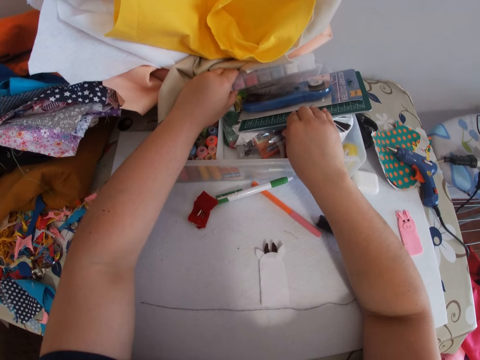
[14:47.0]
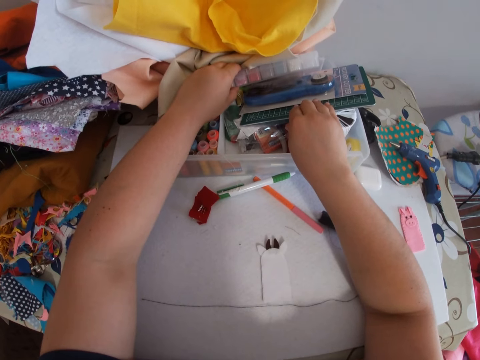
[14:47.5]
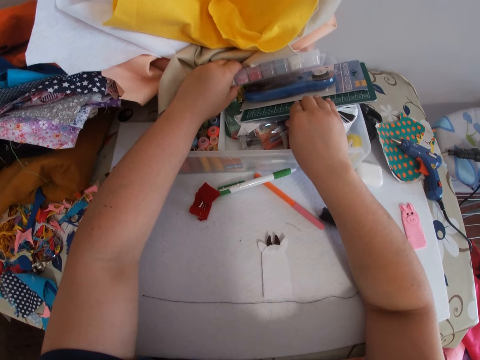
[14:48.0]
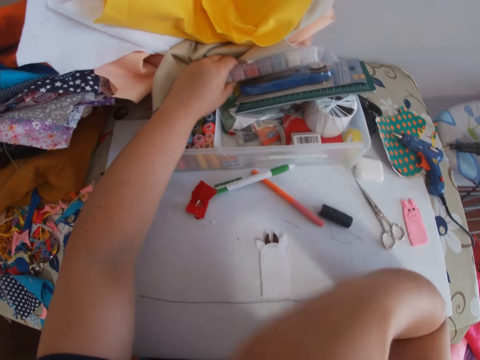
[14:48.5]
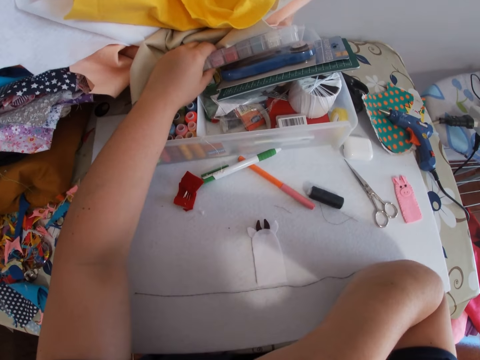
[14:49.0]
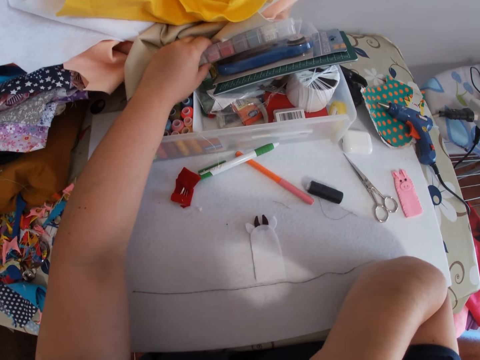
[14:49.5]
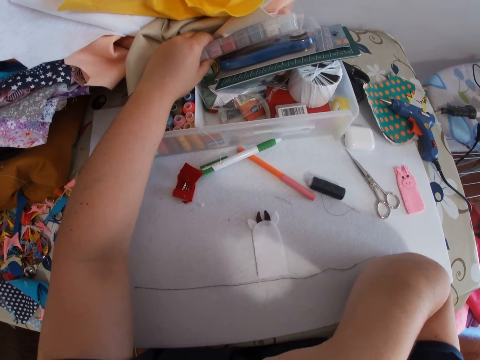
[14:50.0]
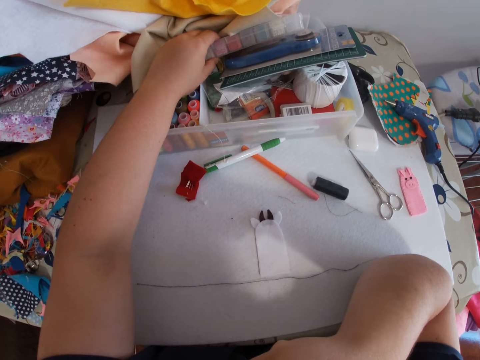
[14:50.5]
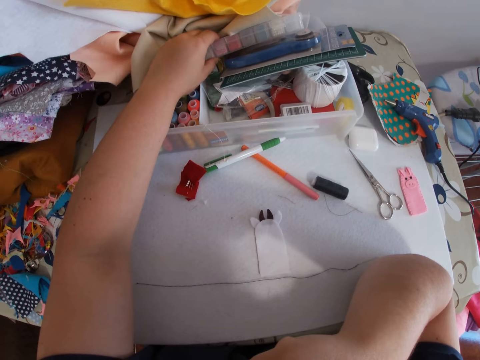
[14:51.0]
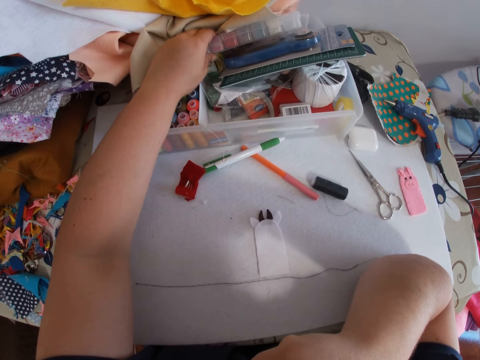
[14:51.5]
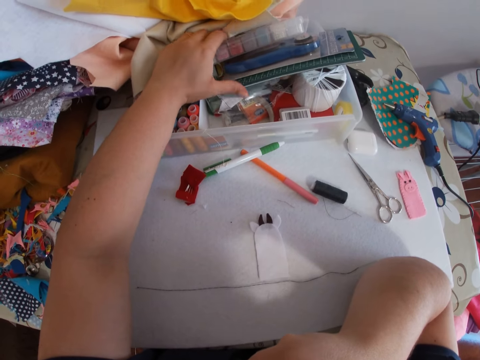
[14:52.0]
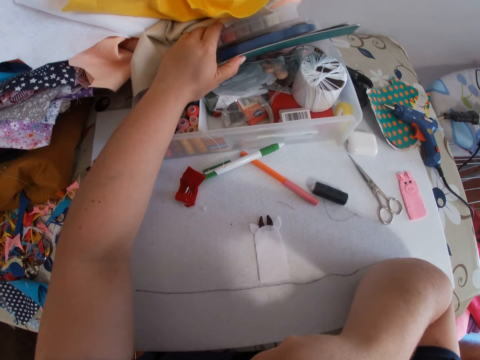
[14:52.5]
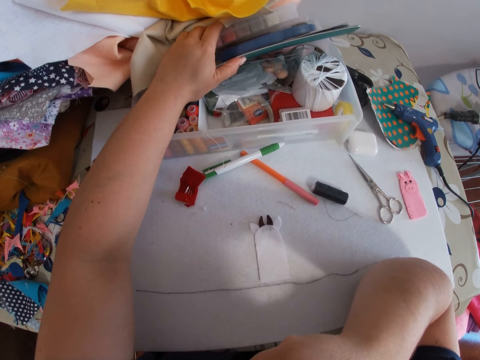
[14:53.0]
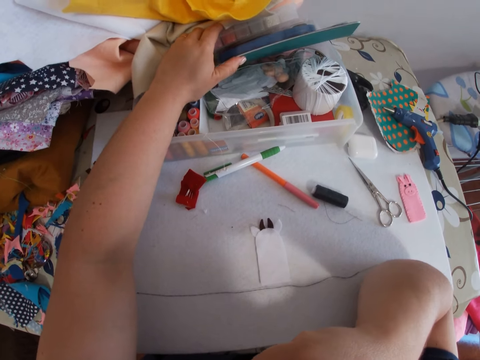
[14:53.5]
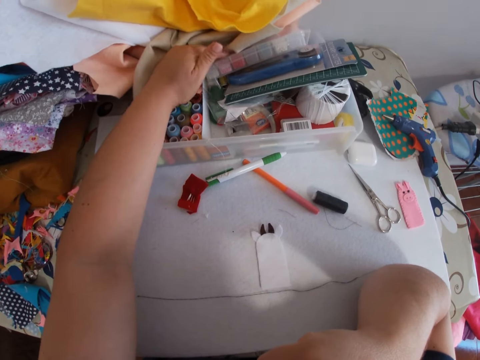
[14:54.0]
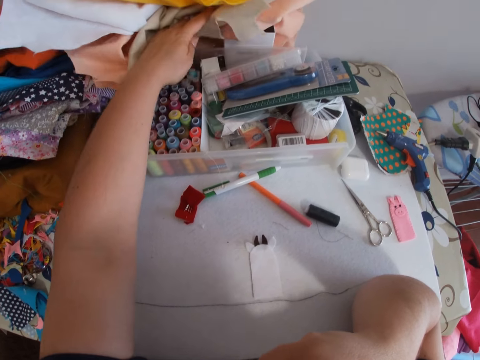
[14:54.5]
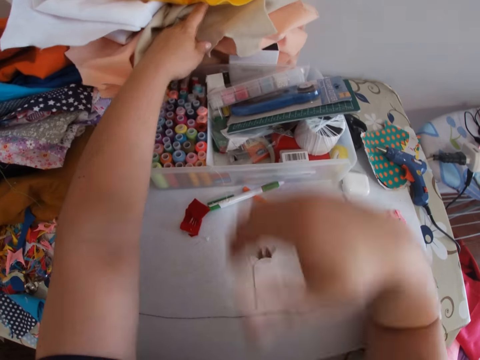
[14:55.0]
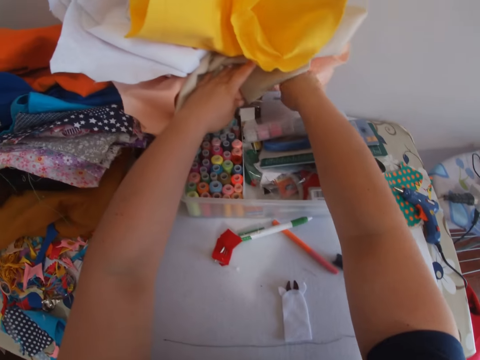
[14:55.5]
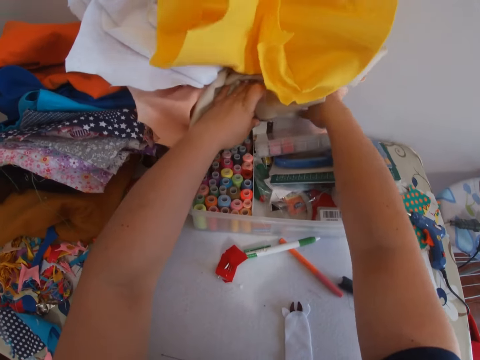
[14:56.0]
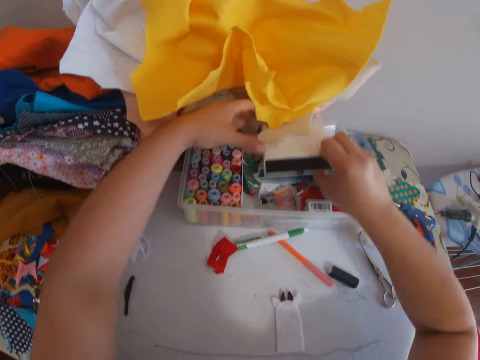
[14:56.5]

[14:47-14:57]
The camera wearer brings out a box on top of the container.

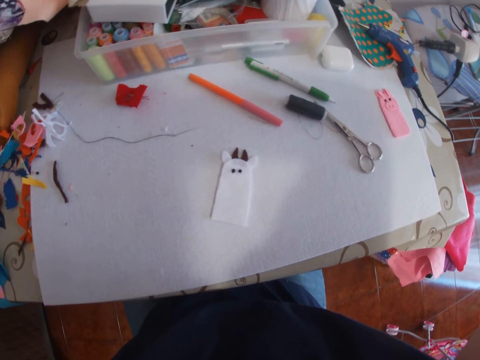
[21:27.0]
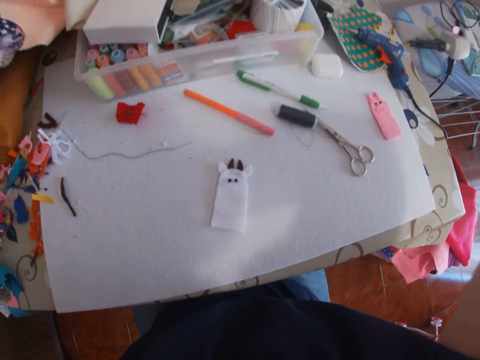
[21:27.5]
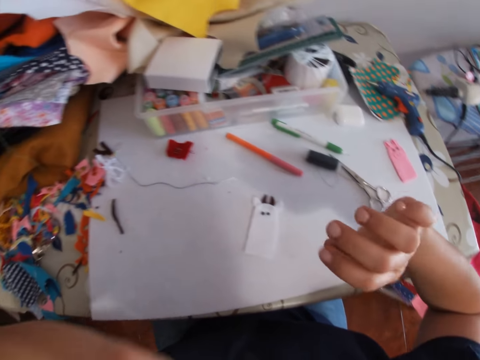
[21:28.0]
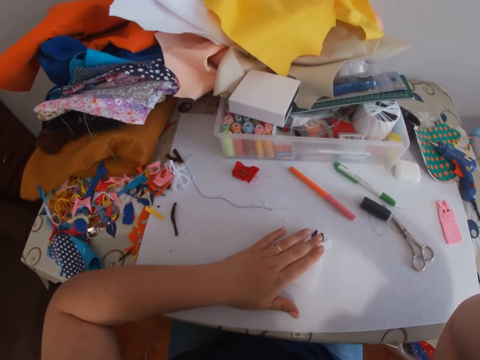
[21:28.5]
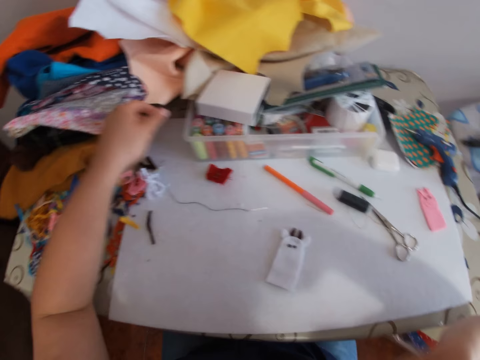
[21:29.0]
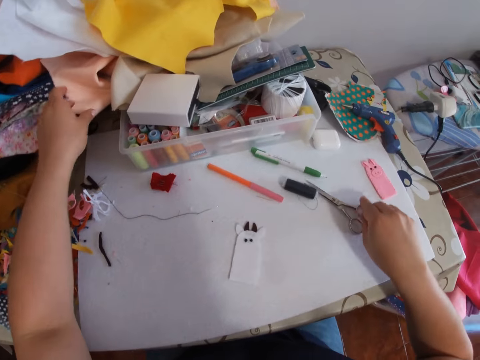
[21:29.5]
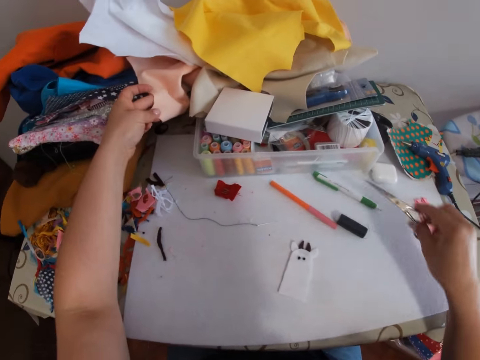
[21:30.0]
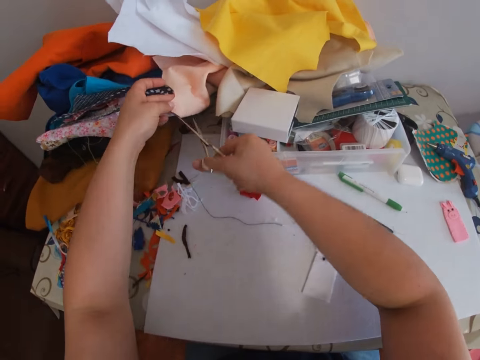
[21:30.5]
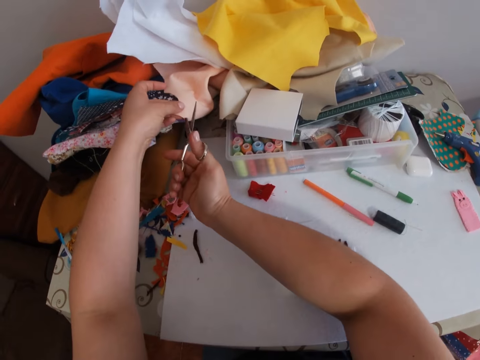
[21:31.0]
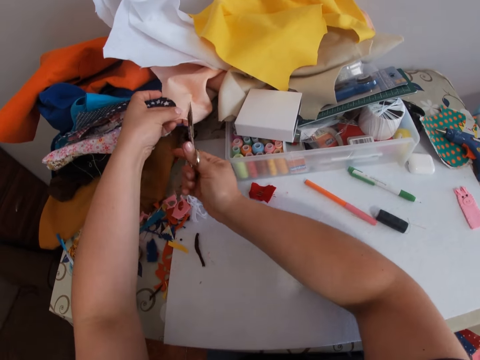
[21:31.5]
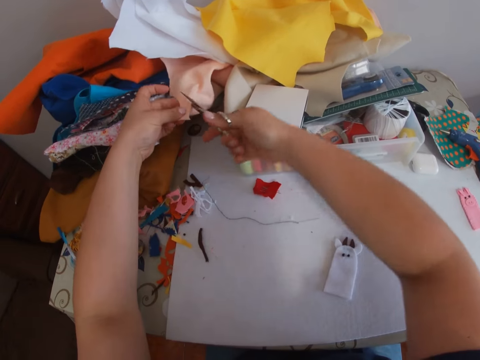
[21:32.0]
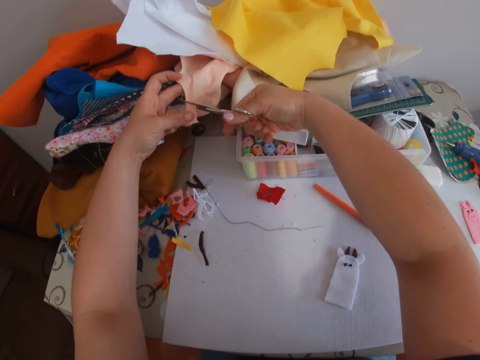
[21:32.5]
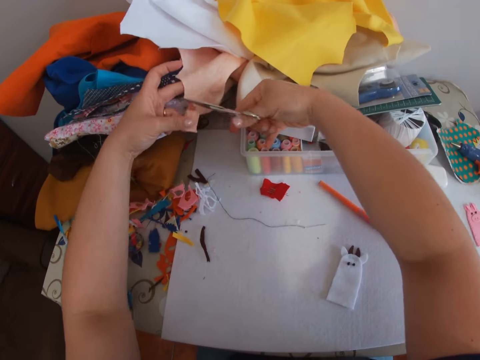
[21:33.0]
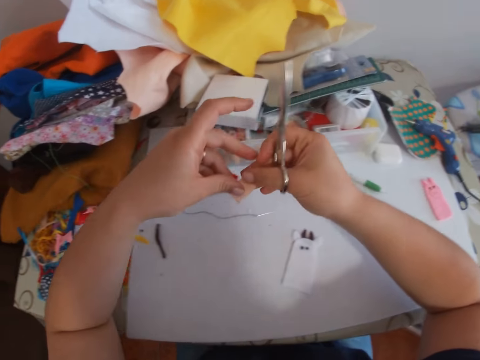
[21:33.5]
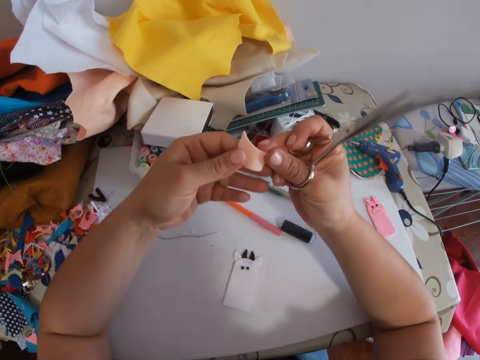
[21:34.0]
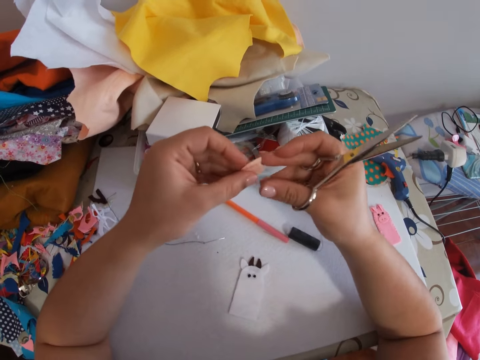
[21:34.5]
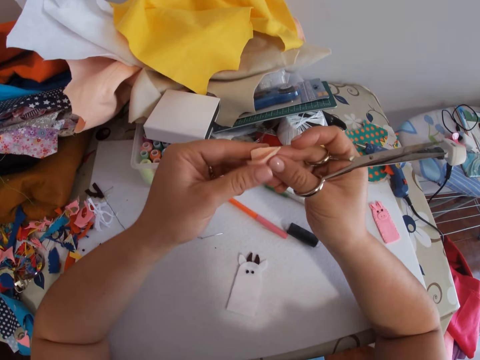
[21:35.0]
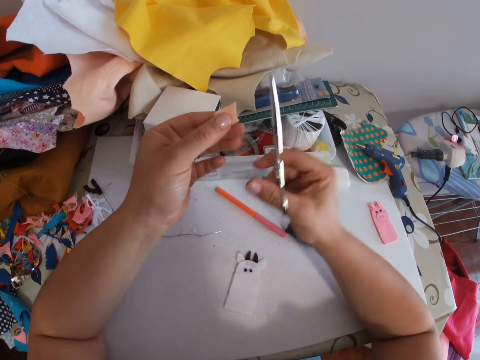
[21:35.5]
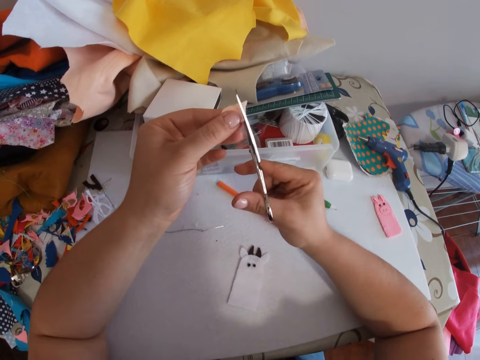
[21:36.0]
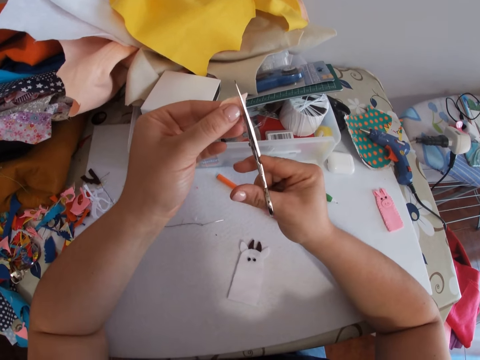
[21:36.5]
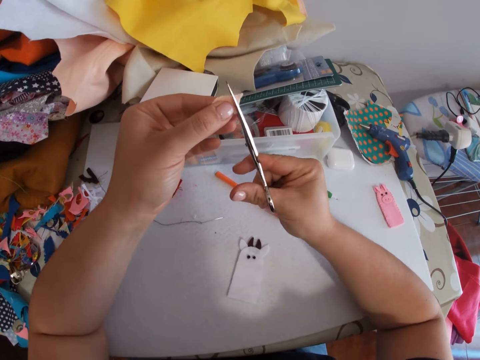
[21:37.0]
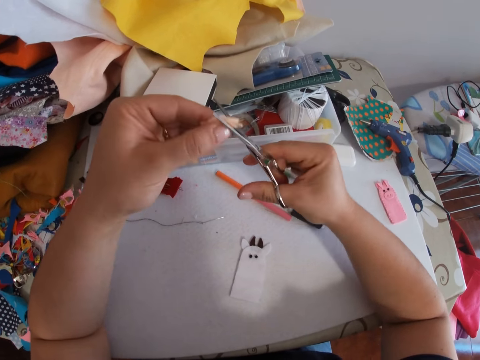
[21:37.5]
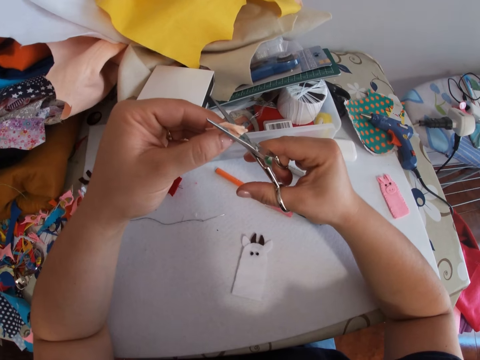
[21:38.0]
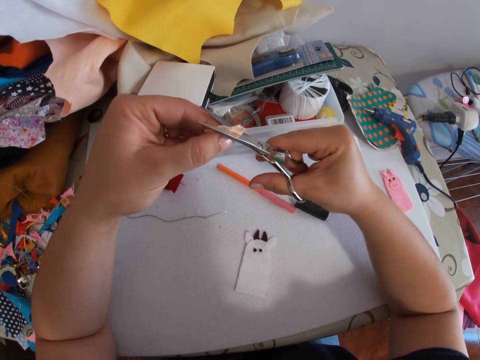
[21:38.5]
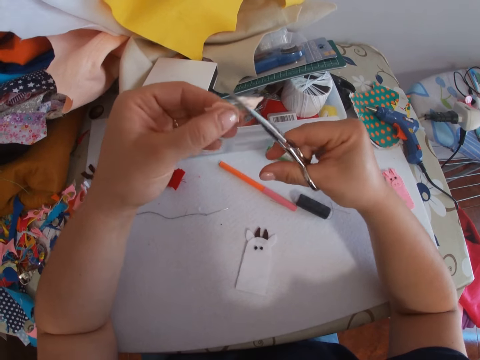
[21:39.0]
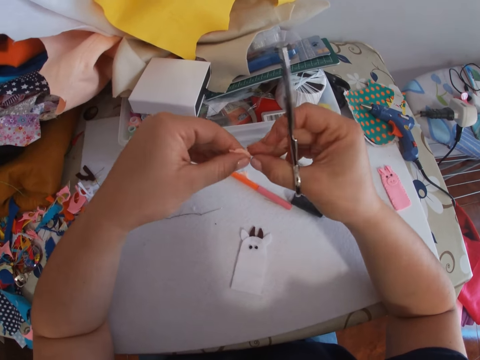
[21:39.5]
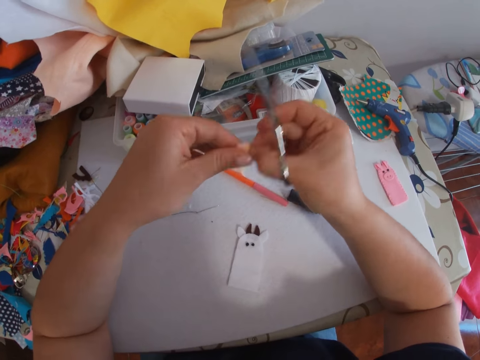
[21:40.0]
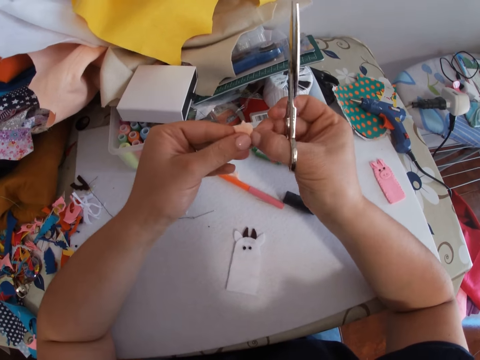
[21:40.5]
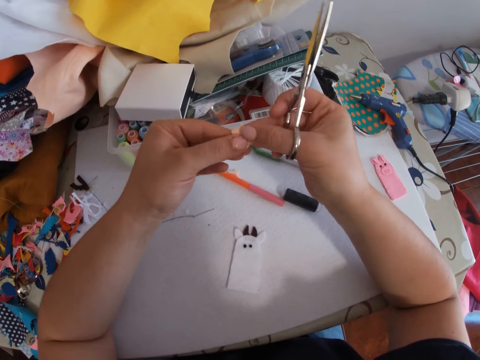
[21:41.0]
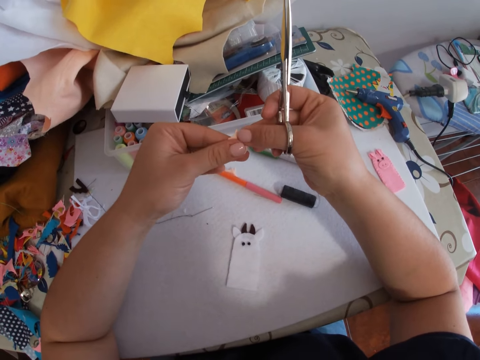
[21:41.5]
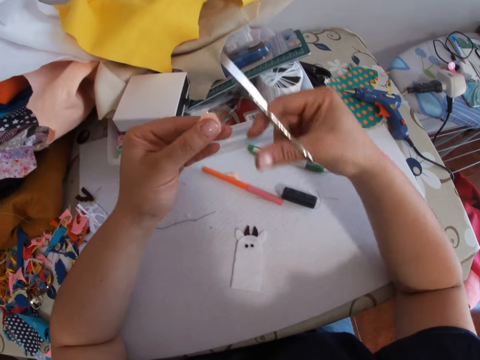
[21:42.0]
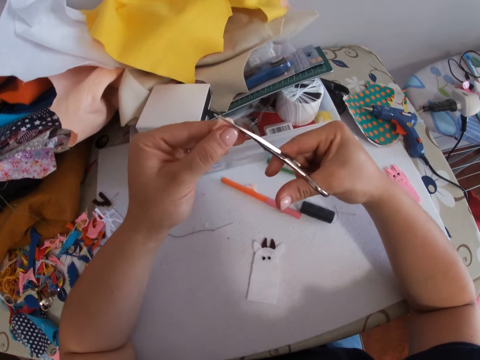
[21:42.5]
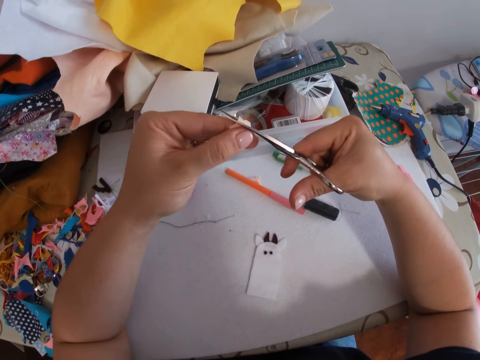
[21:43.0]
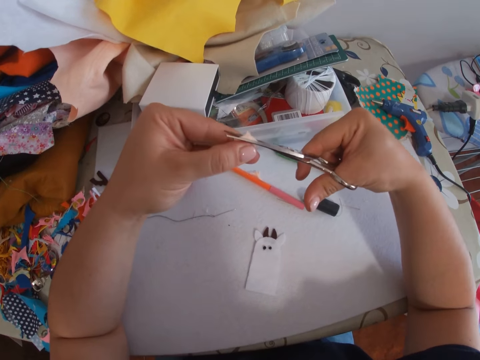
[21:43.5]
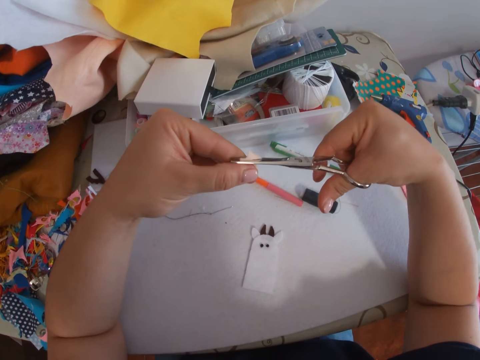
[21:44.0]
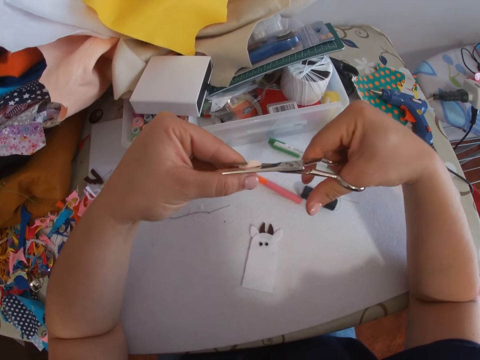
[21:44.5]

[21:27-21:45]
The camera wearer hovers her hand over a craft on a table. She touches the cloth. She holds the cloth material on the table. She takes a scissors on the table with her right hand. She cuts the pink cloth material with the scissors. She takes the cut piece of the cloth material. She folds the cut piece in two. She cuts an edge of the cut piece with the scissors. She shapes the pink fabric with the scissors. She adjusts the cut piece. She cuts the cut piece with the scissors.
